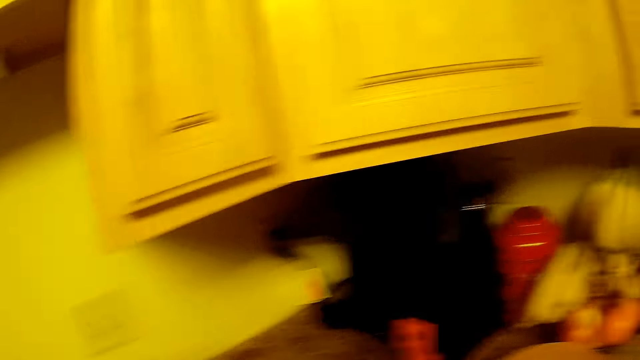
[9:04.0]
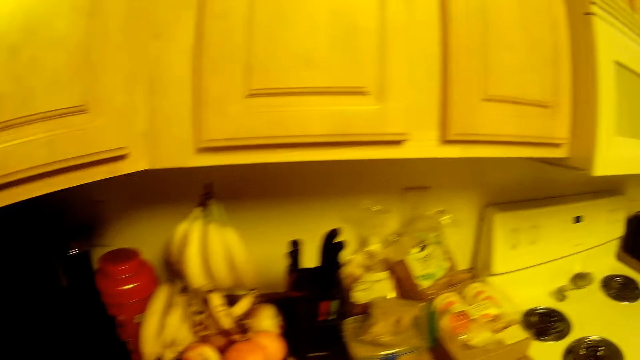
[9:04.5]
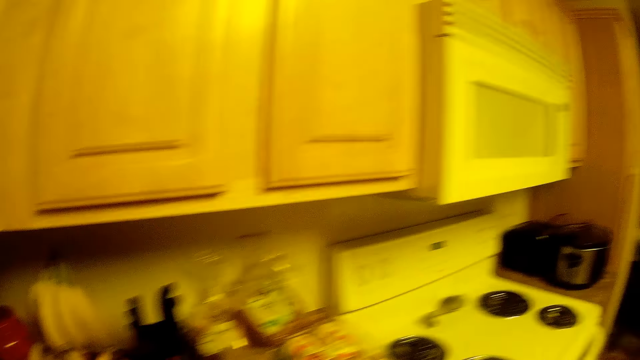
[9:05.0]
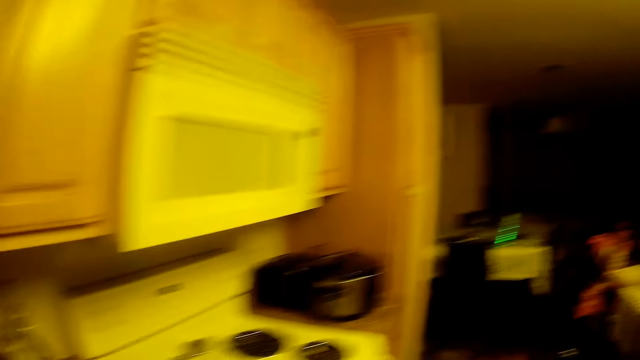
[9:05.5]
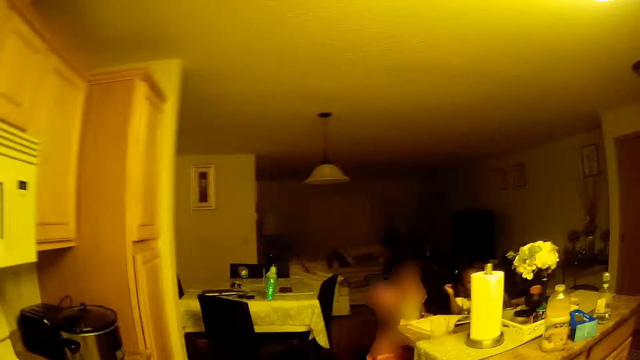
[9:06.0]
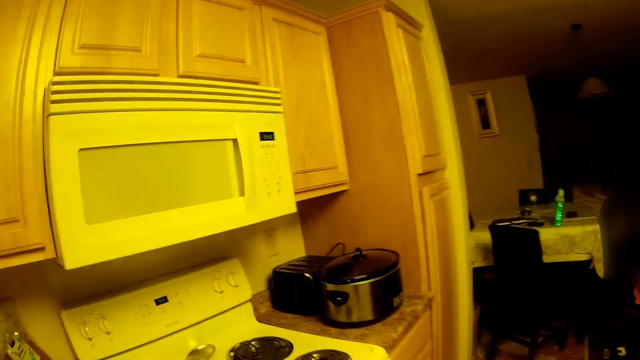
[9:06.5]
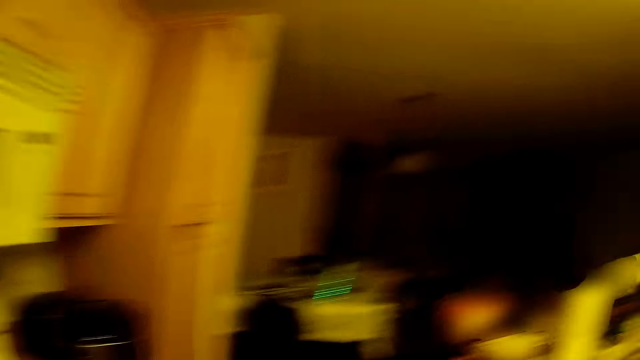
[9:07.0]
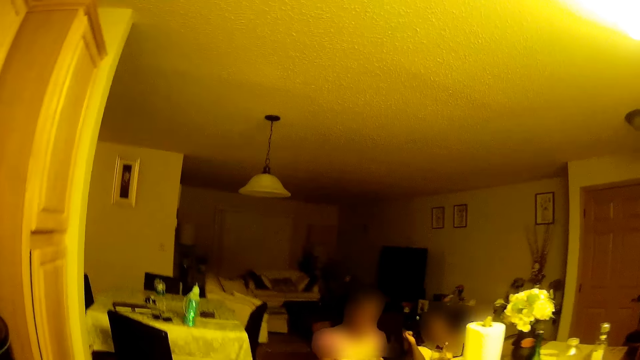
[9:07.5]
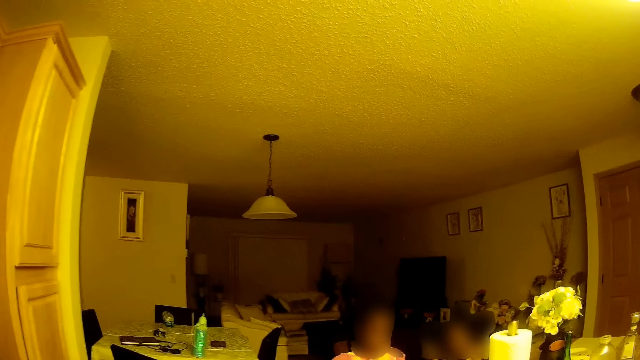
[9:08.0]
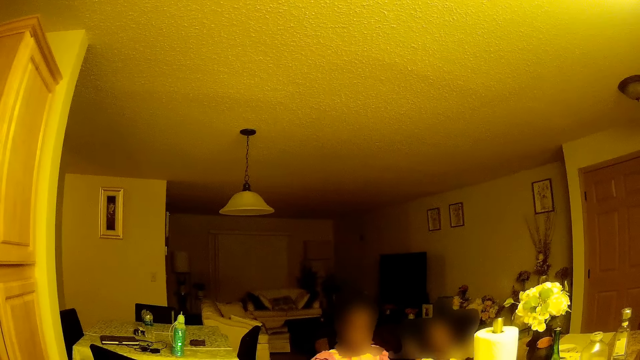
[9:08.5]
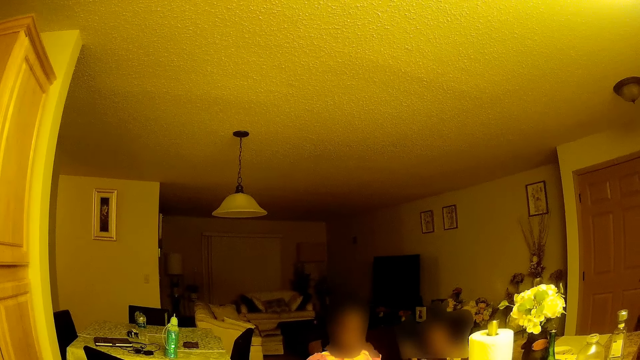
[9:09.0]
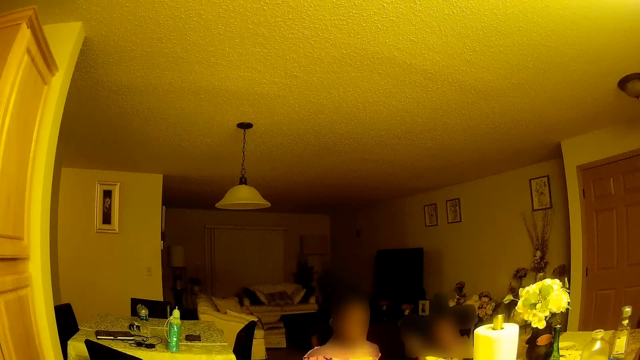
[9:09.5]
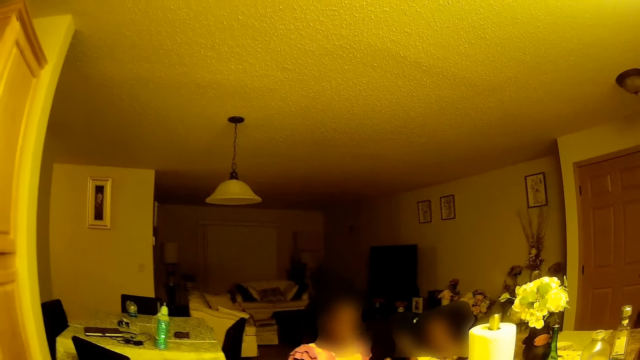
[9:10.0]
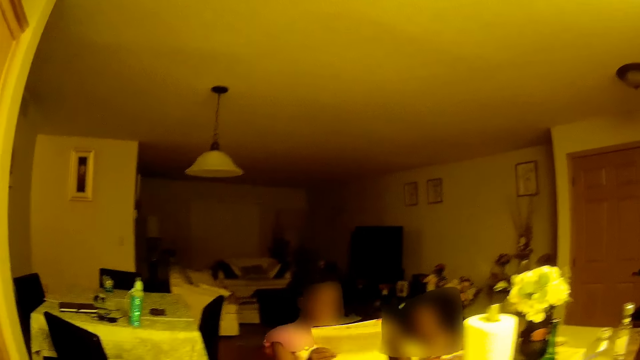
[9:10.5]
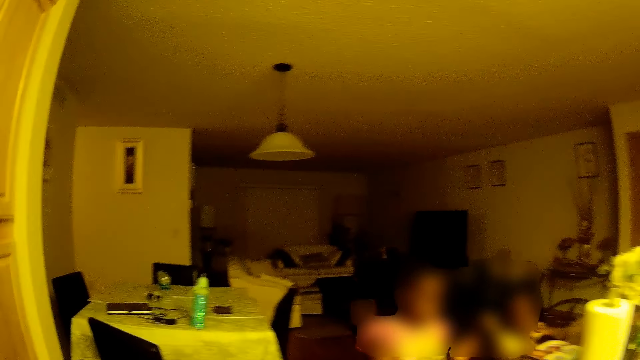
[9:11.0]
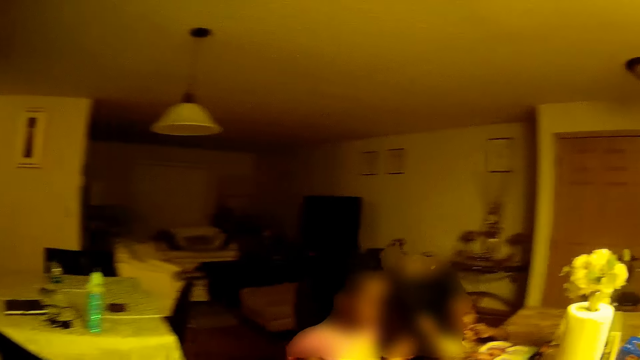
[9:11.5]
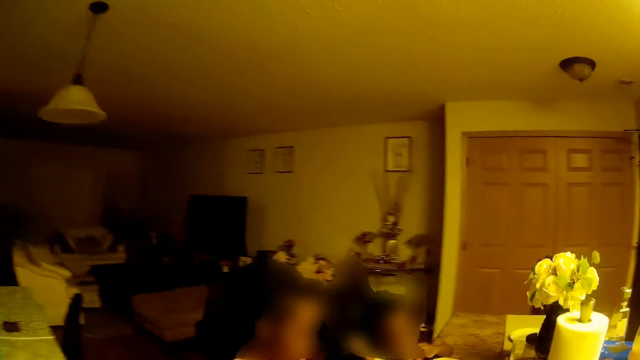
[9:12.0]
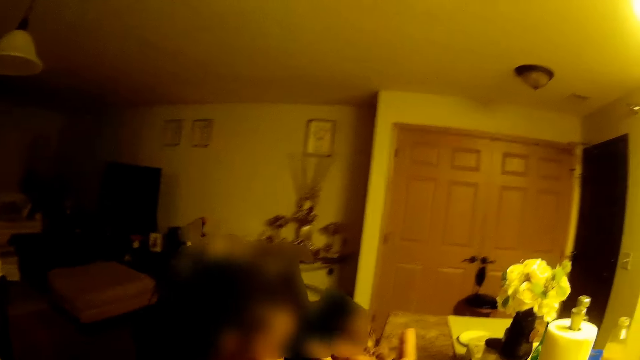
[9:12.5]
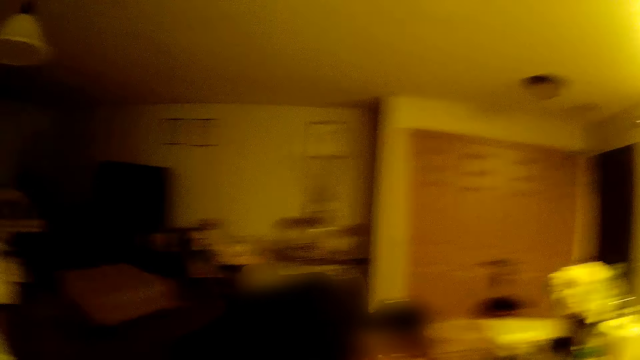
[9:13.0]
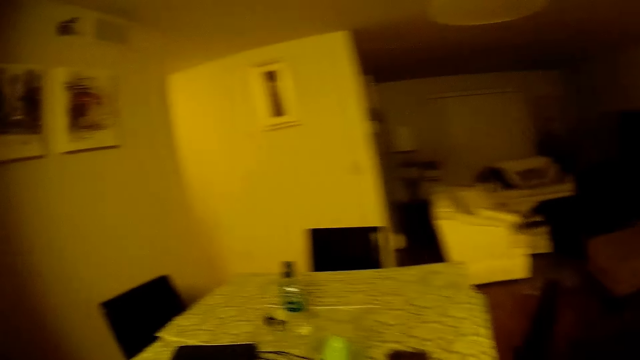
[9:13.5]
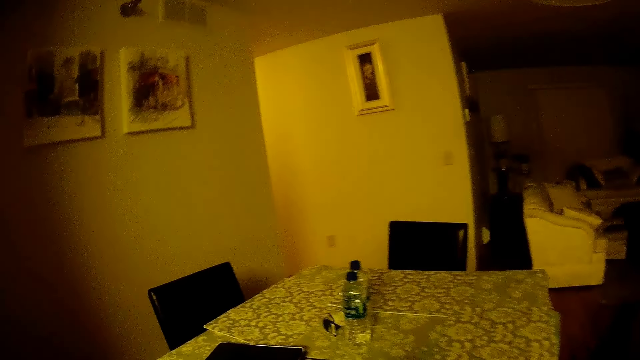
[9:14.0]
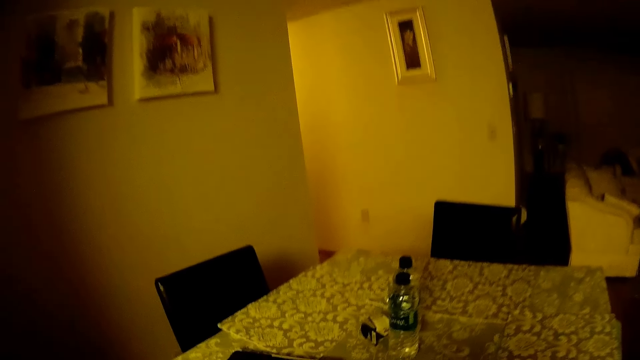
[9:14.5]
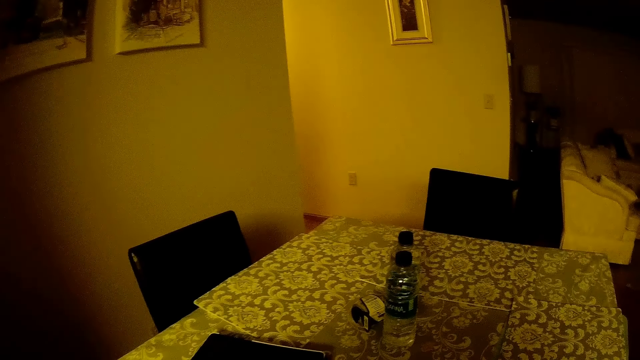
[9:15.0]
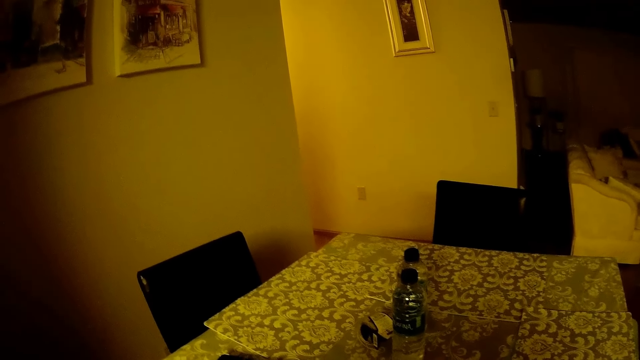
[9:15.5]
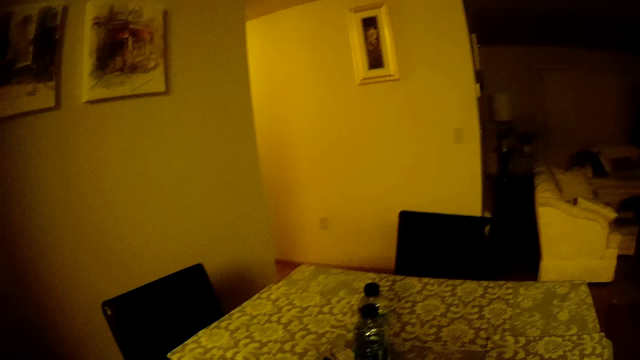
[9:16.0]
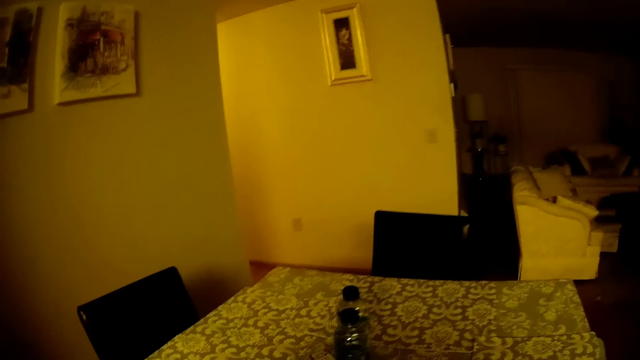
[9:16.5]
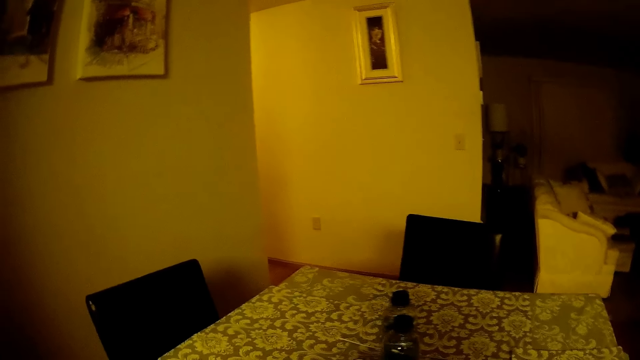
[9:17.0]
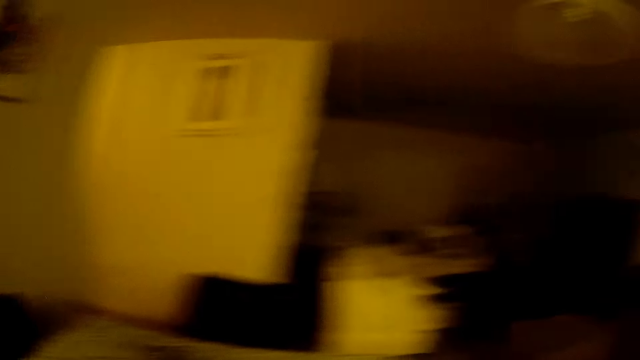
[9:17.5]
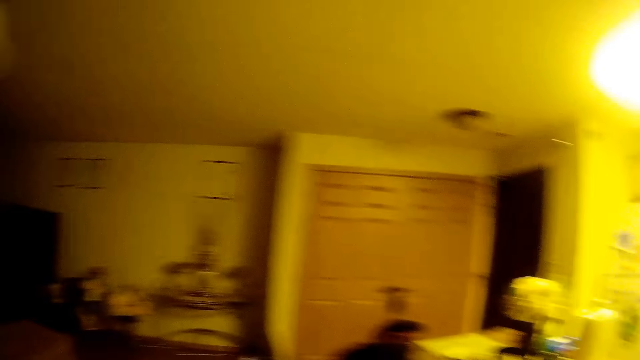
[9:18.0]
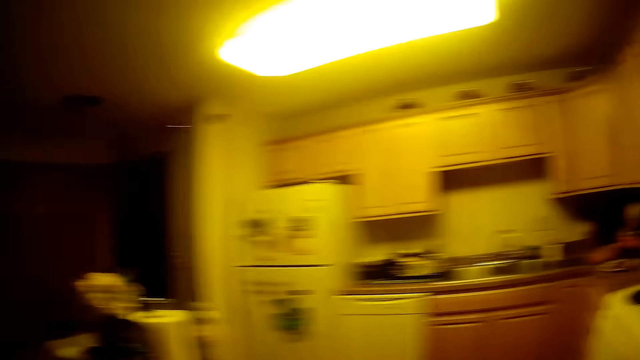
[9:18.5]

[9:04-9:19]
The camera wearer places a utensil on the rack. They walk in the house. They converse with a girl. The girl sits on the chair. The girl places a book on a countertop with her right hand. The girl holds the book. The camera wearer converses with another girl. They walk out of the kitchen to the dining room through a corridor. They look around.

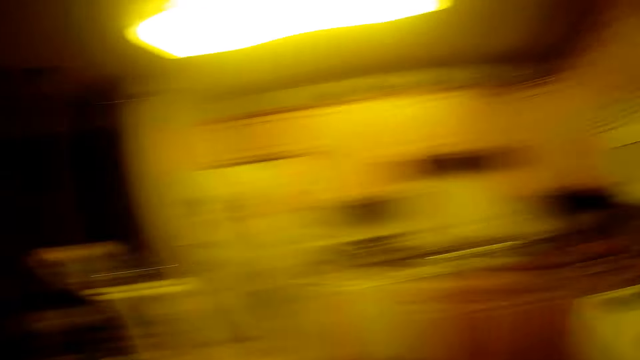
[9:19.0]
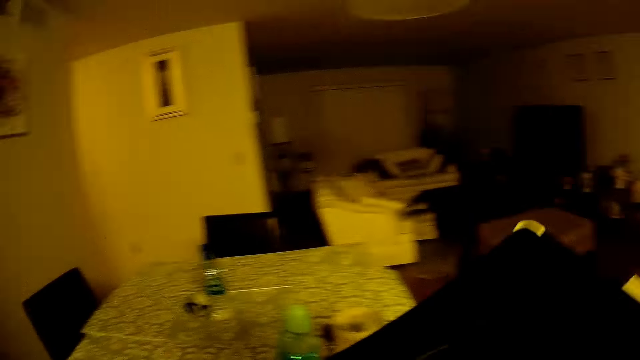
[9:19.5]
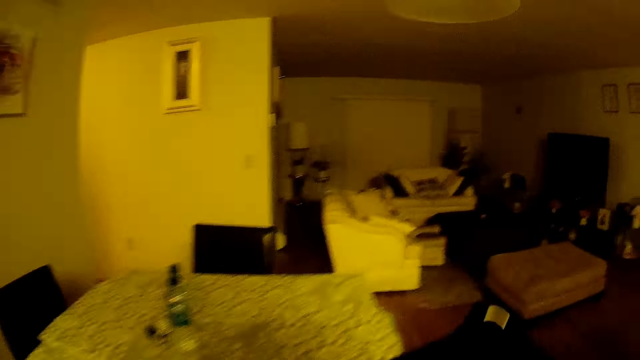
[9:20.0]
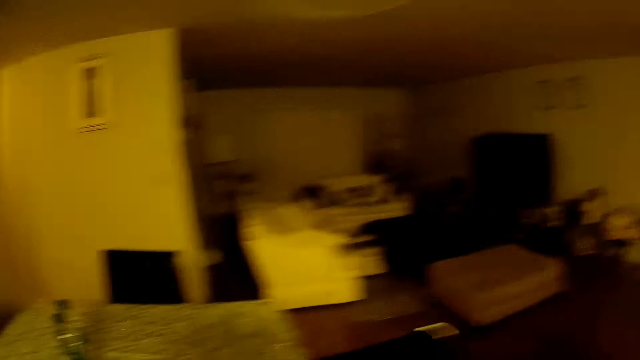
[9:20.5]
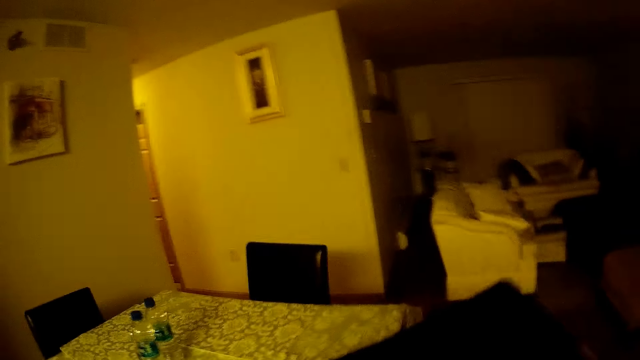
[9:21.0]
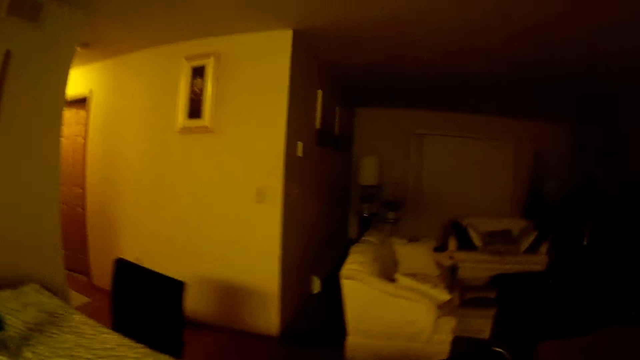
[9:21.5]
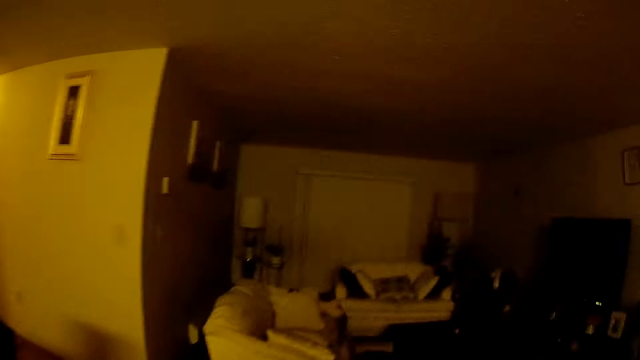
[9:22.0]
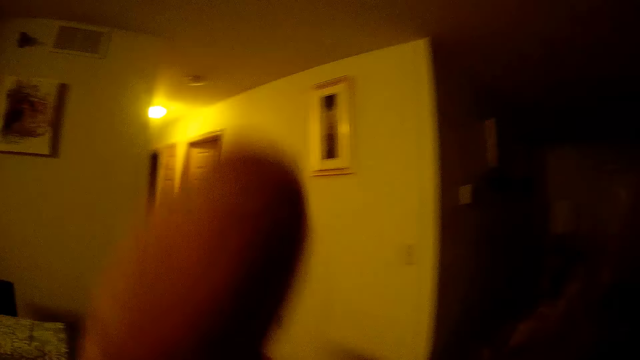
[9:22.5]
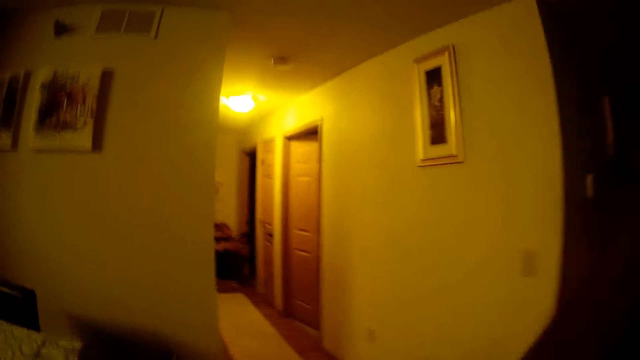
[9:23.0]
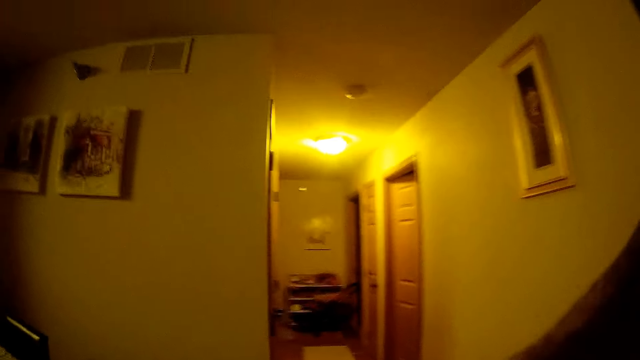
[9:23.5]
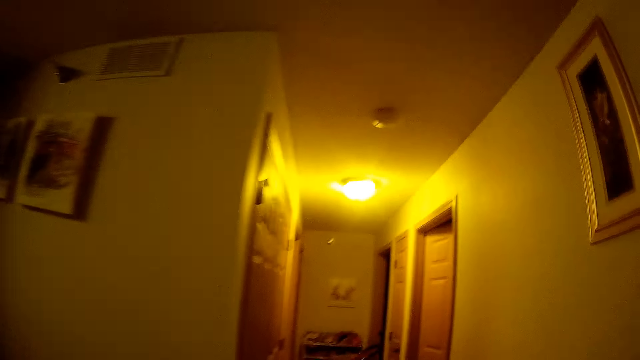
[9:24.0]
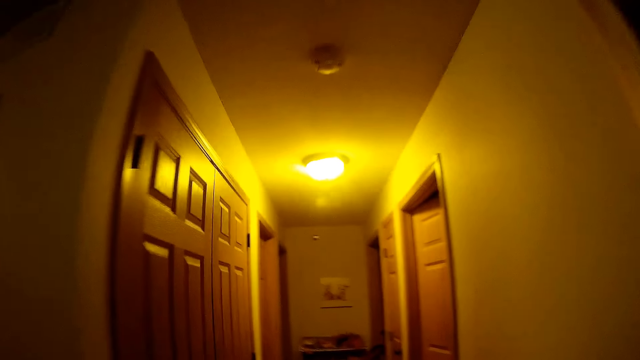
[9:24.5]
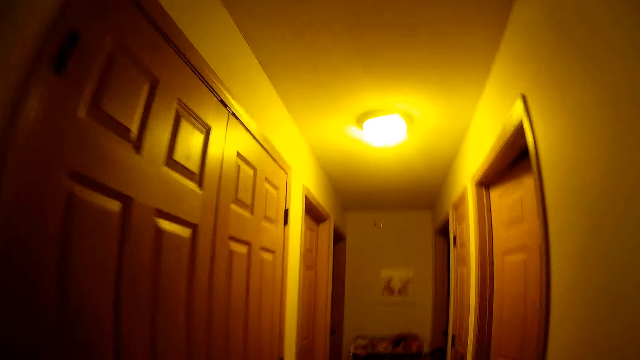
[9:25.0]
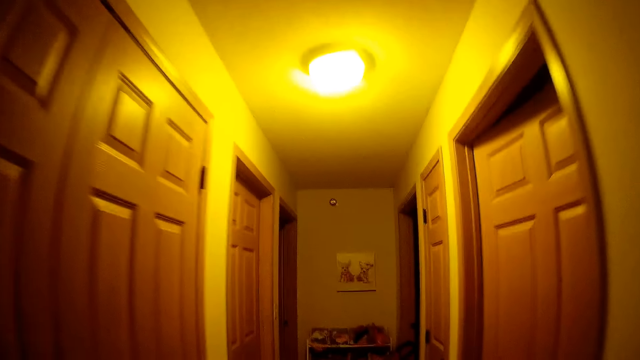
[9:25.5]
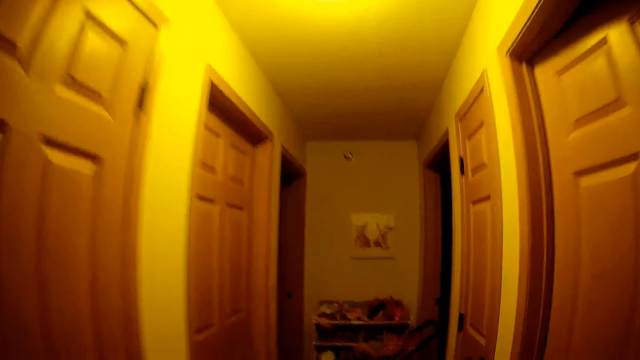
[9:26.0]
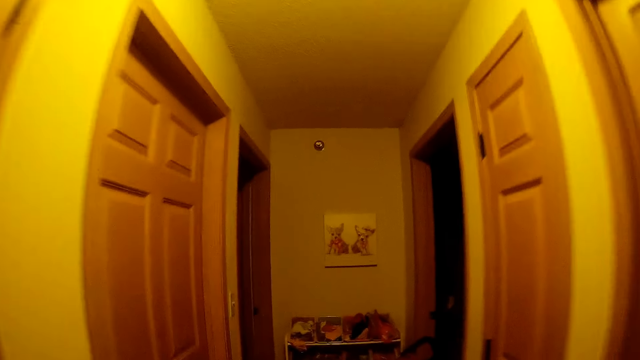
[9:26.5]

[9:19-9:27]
The camera wearer walks in the house.
